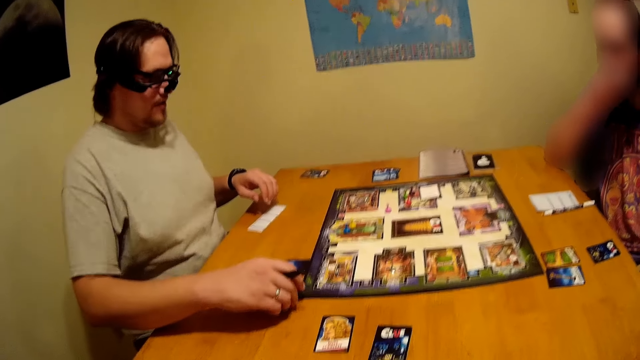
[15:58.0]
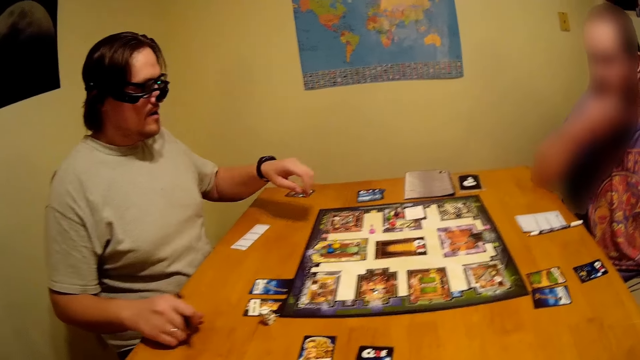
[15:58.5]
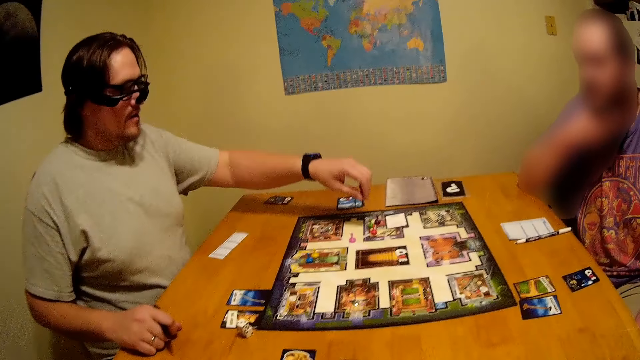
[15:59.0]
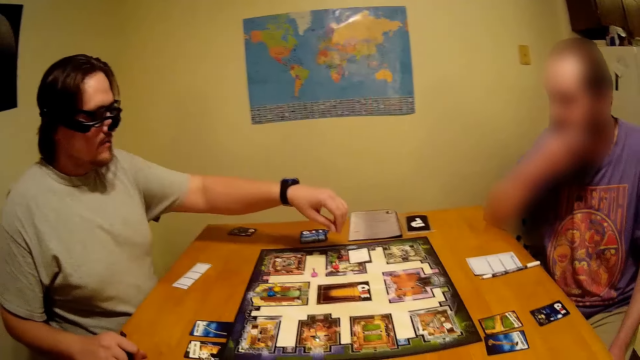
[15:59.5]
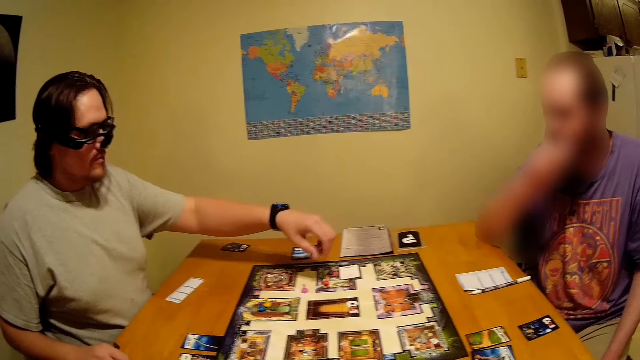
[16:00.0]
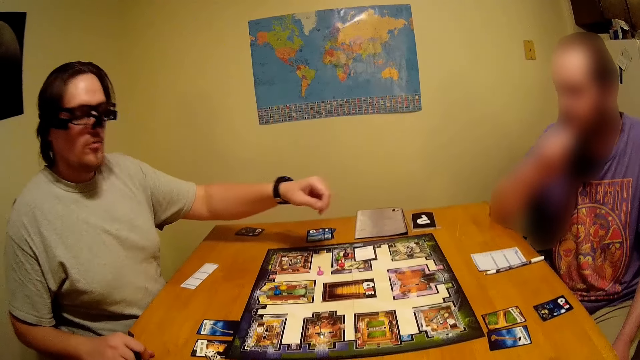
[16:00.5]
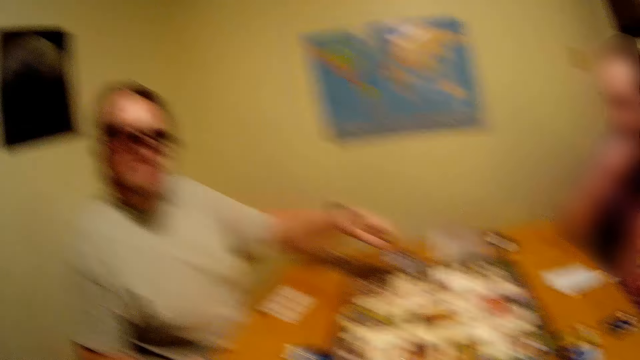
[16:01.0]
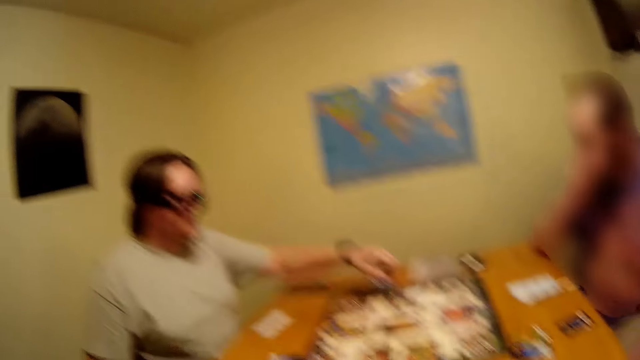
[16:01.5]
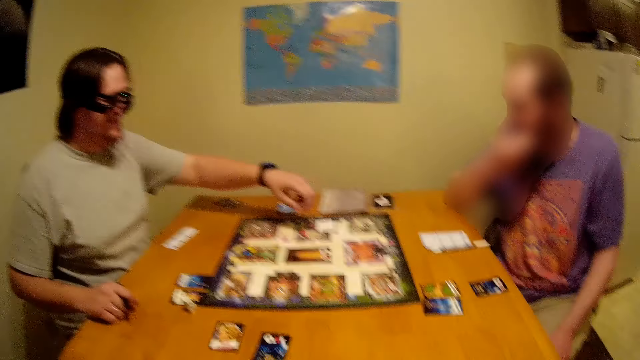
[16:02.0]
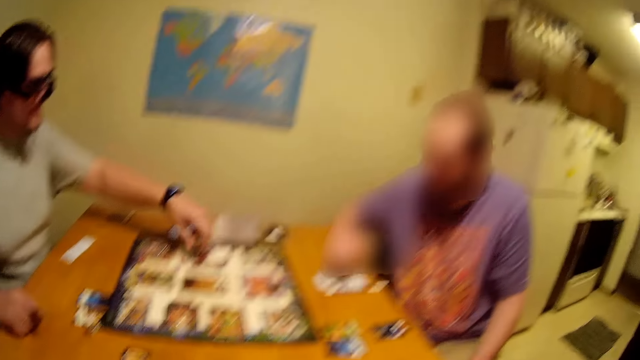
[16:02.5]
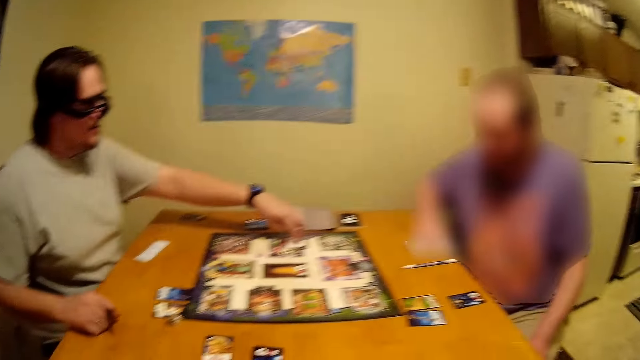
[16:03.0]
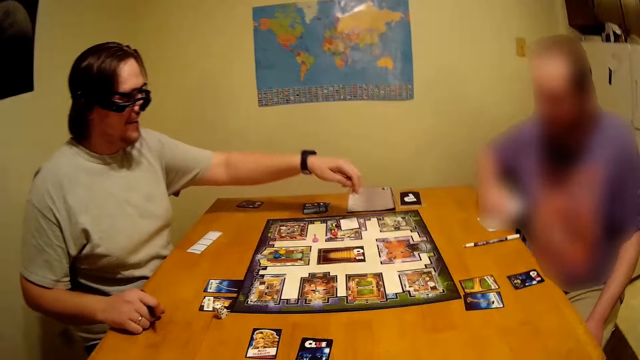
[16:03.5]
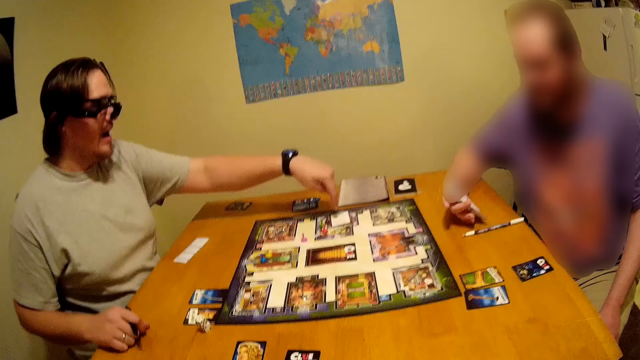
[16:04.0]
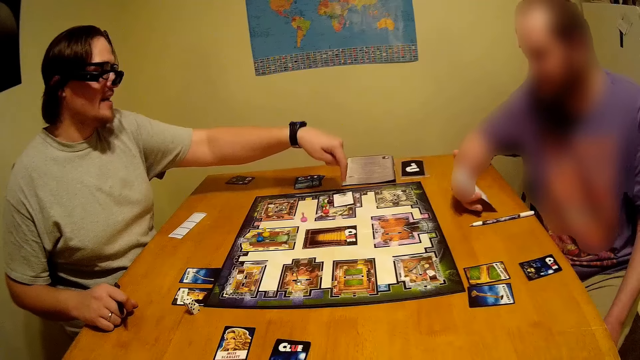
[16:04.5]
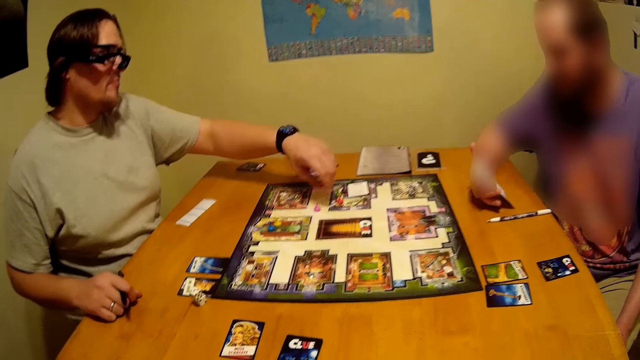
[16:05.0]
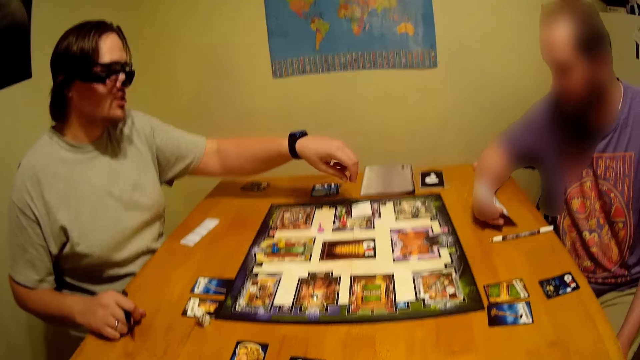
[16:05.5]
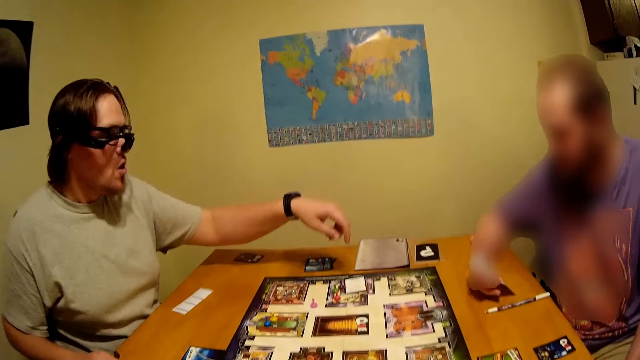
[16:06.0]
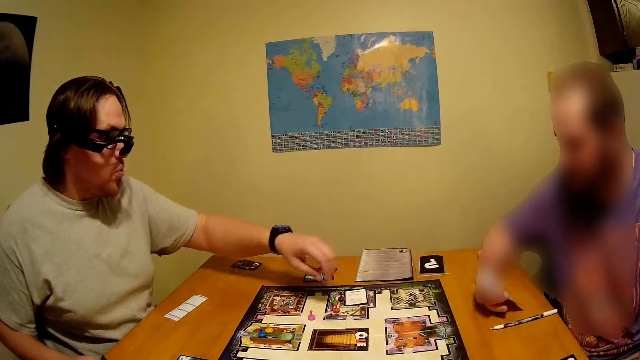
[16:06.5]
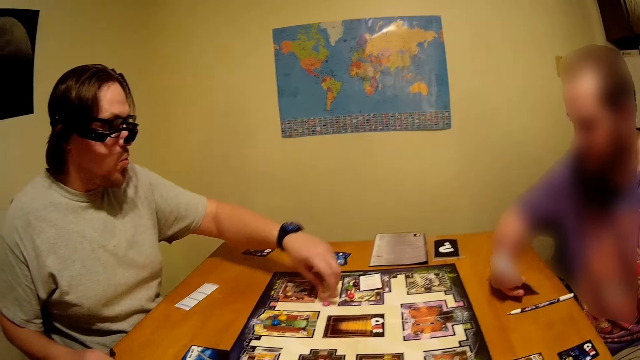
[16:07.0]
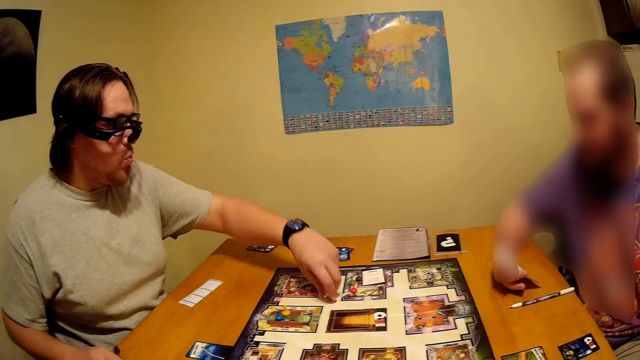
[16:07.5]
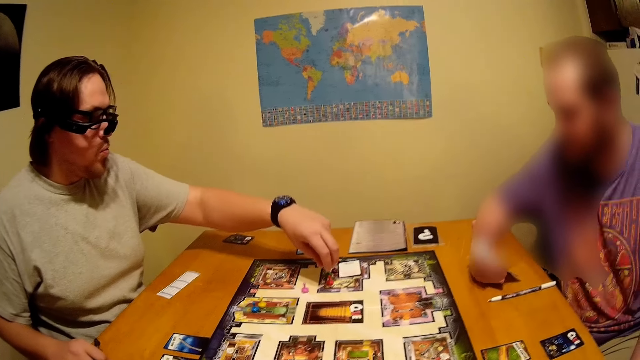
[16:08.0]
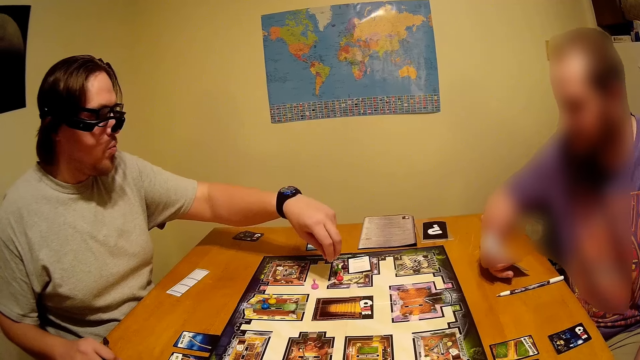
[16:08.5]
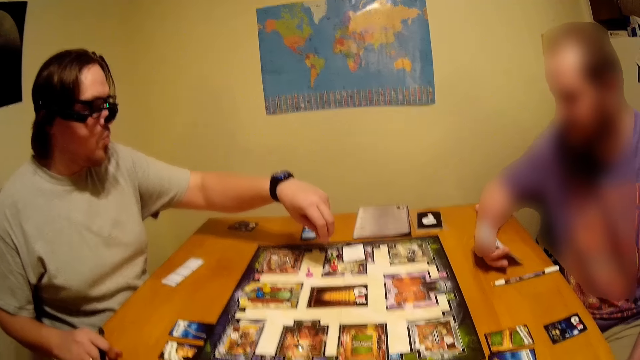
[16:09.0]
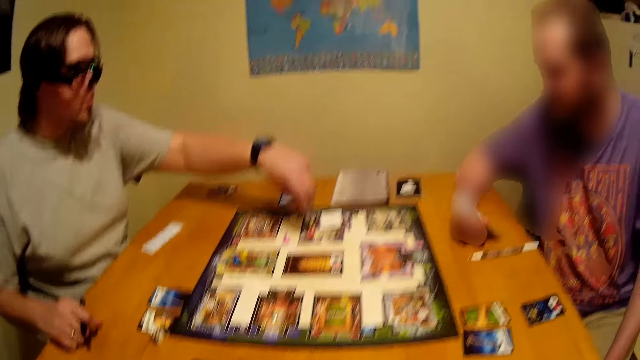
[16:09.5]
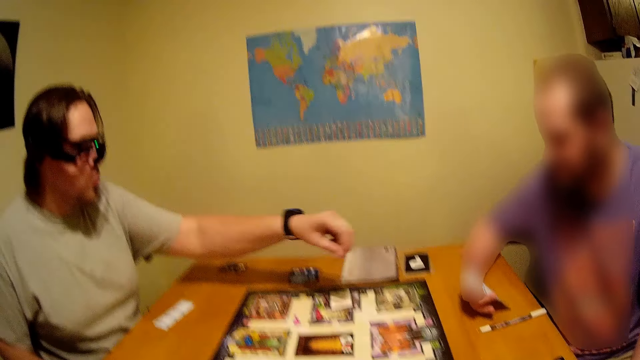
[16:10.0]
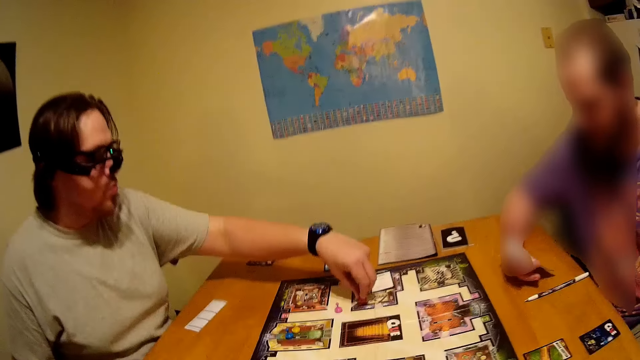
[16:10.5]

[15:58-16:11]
A person moves something on the game board.

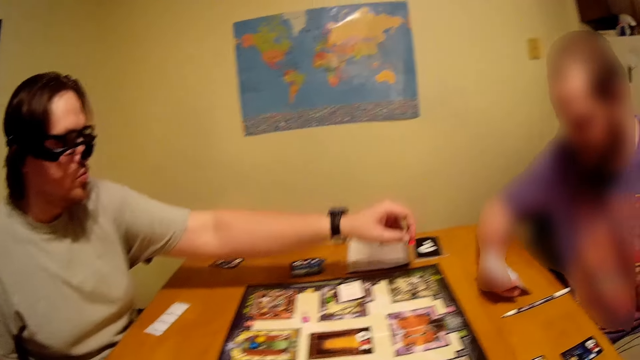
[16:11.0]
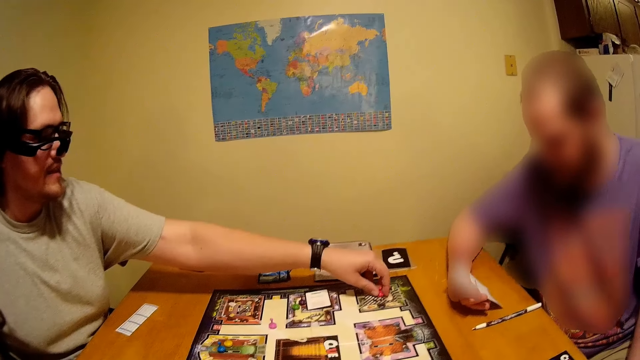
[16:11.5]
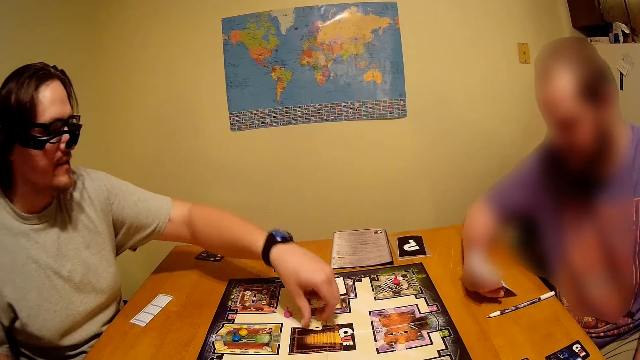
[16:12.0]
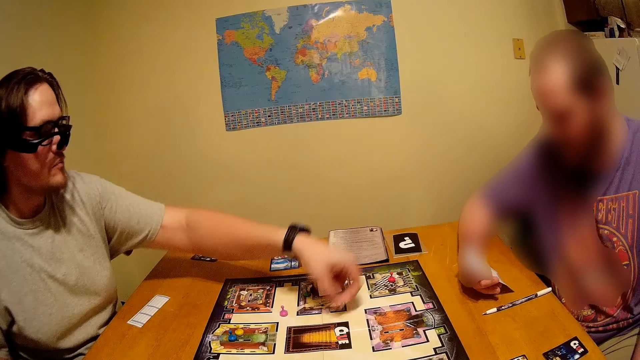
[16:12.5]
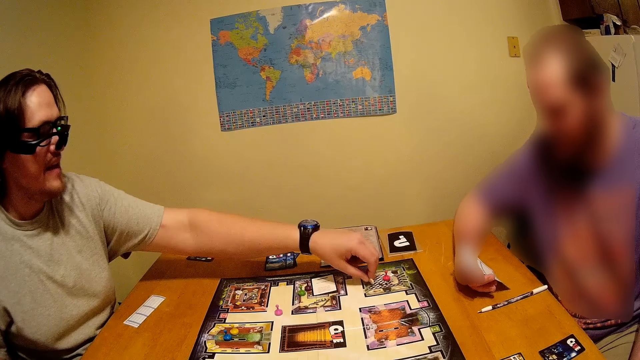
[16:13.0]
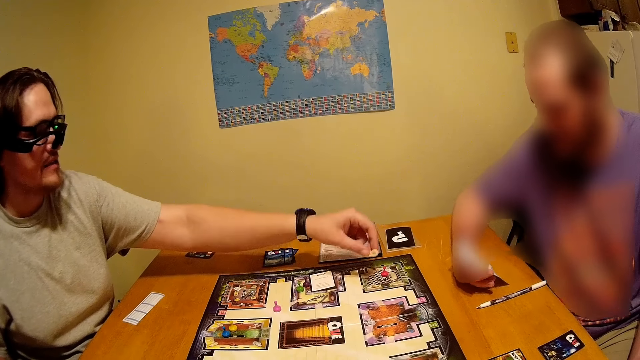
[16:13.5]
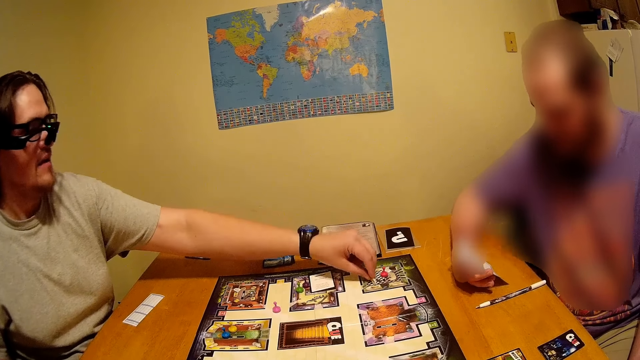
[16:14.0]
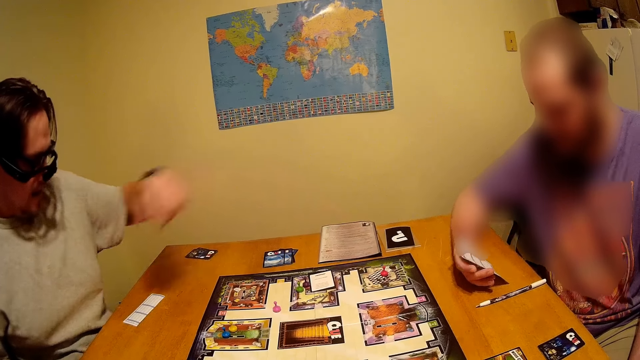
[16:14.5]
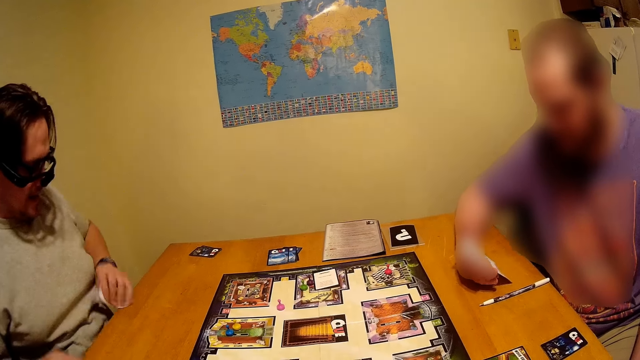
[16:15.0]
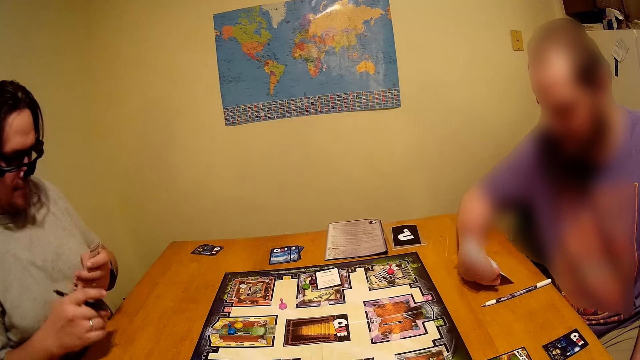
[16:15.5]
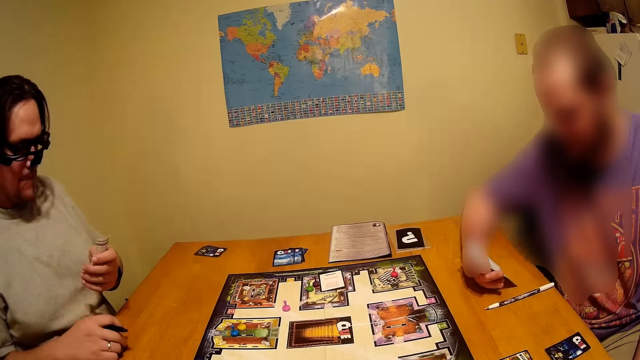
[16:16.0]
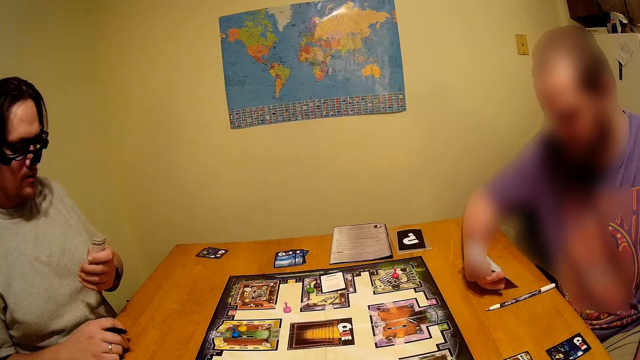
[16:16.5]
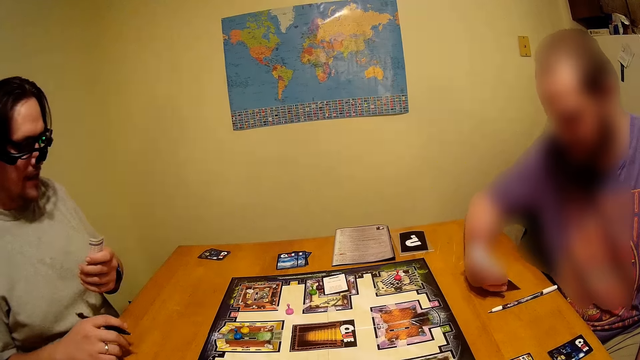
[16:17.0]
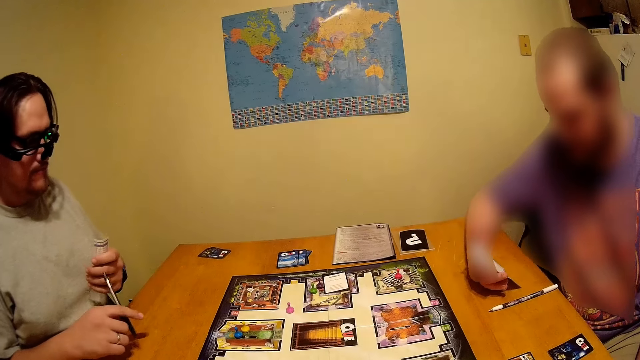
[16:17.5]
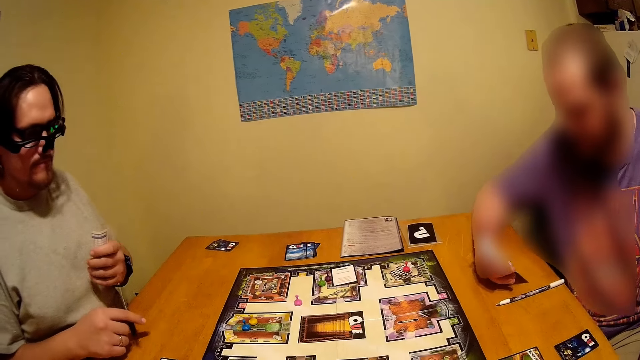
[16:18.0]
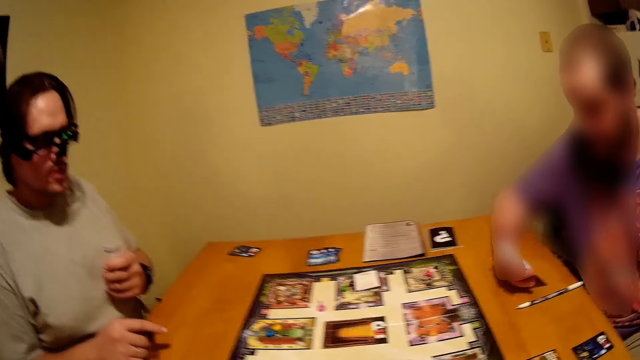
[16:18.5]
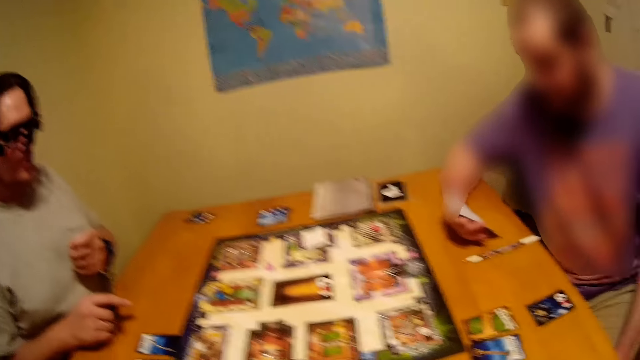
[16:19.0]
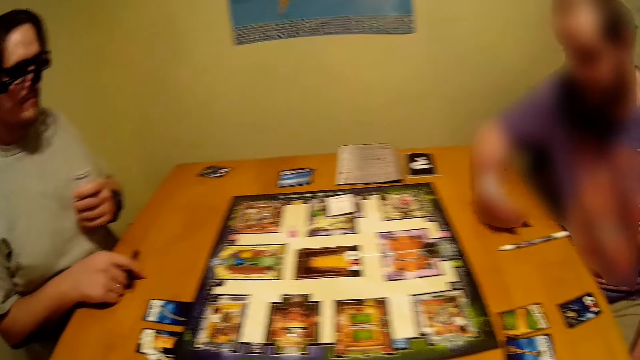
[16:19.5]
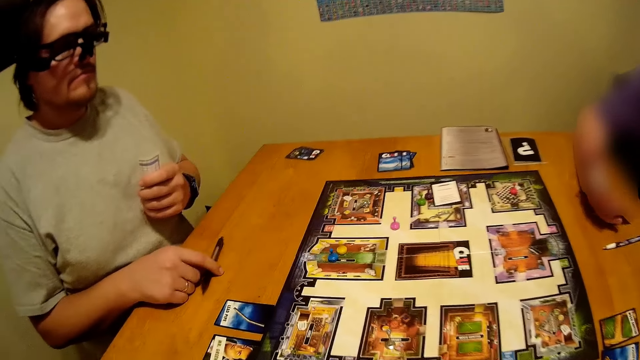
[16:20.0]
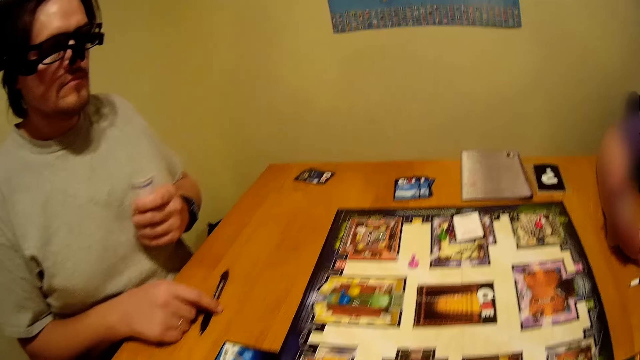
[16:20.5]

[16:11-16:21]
A person picks the paper on the table.
